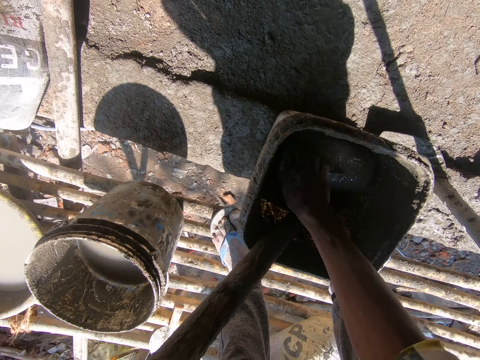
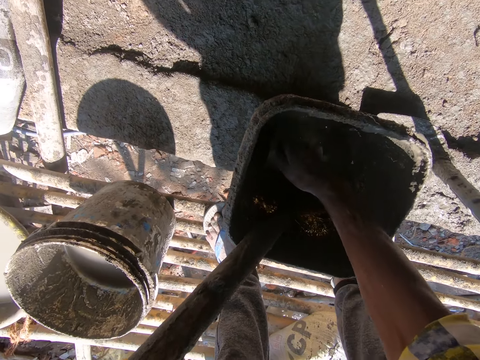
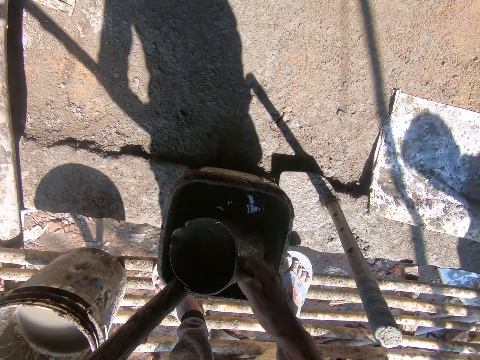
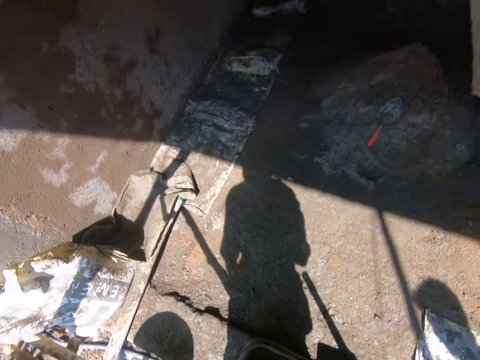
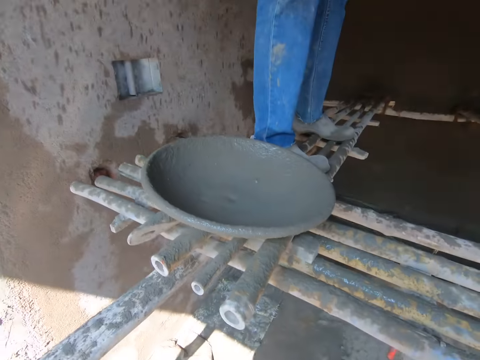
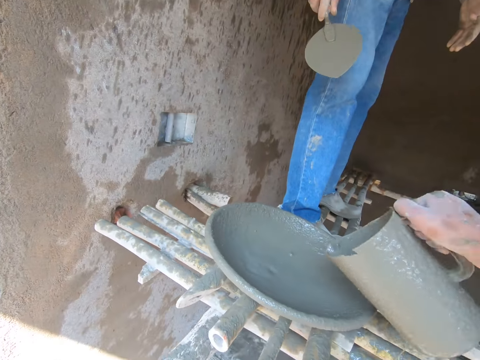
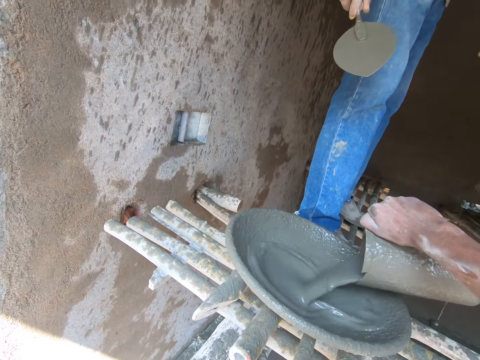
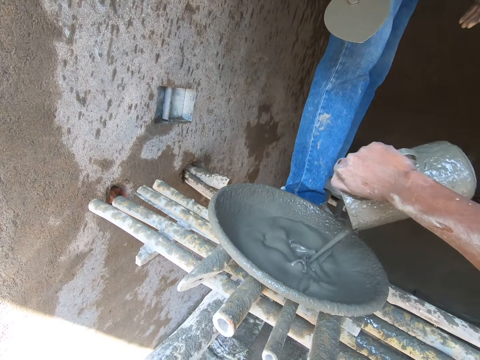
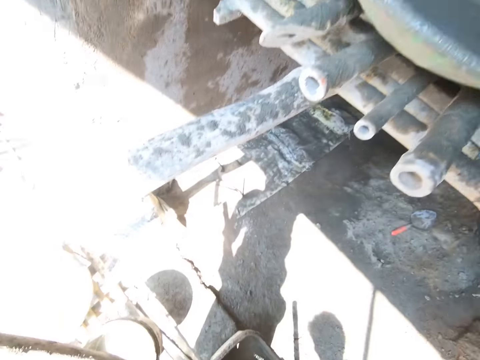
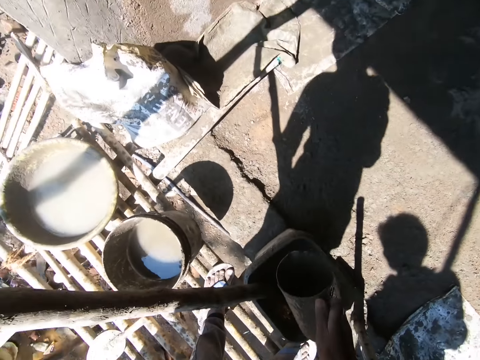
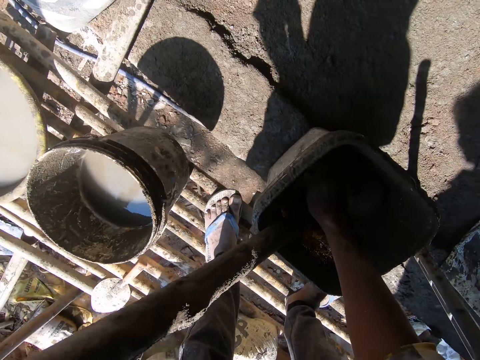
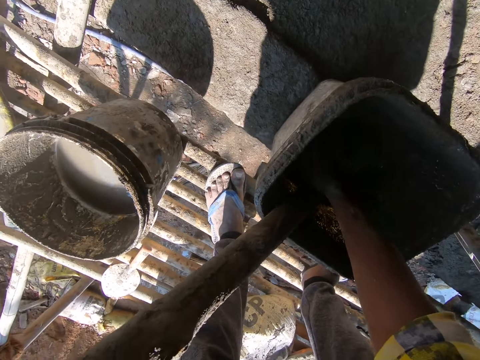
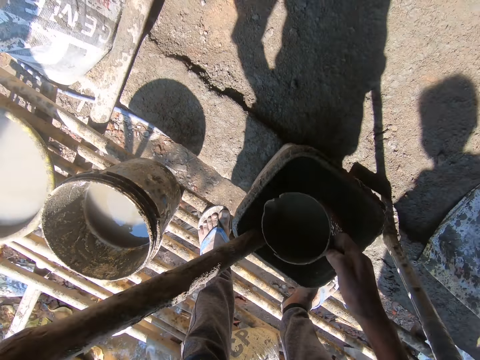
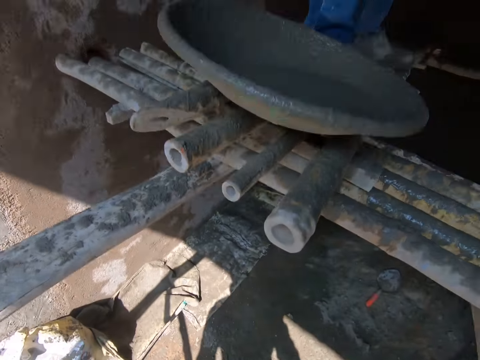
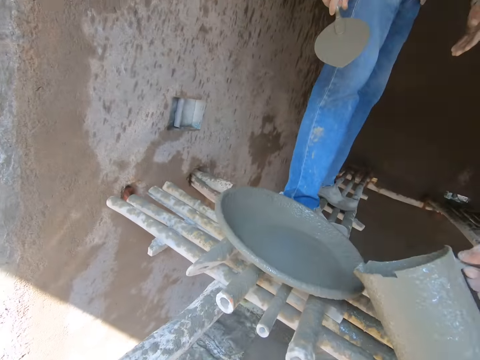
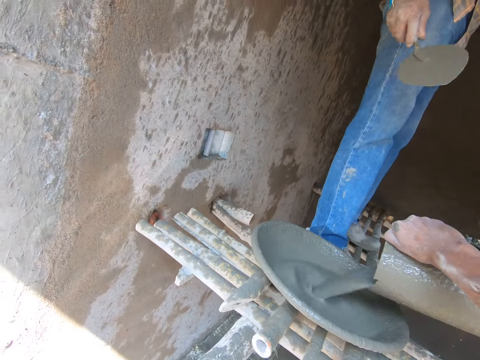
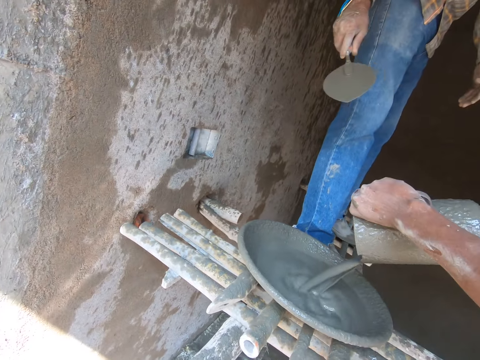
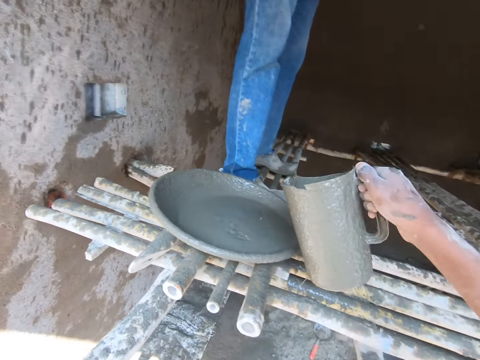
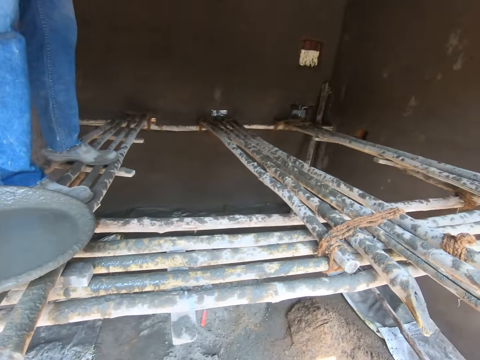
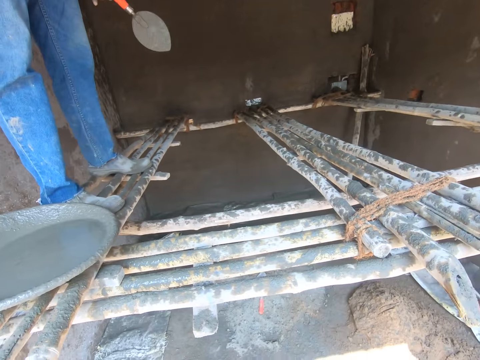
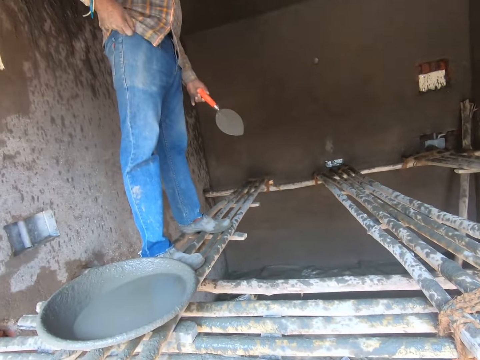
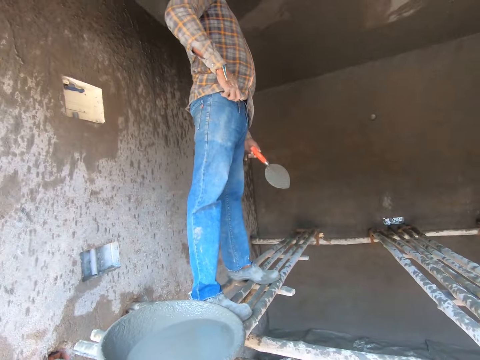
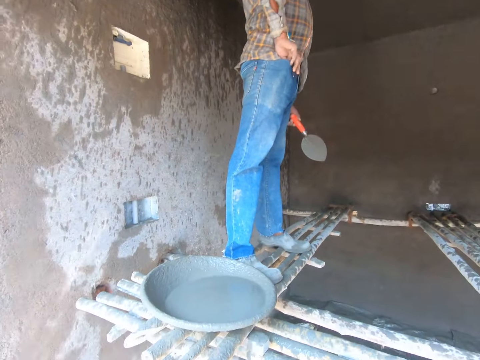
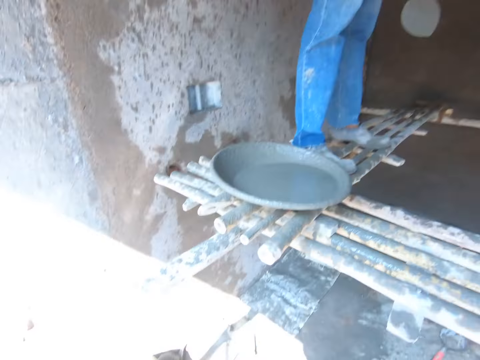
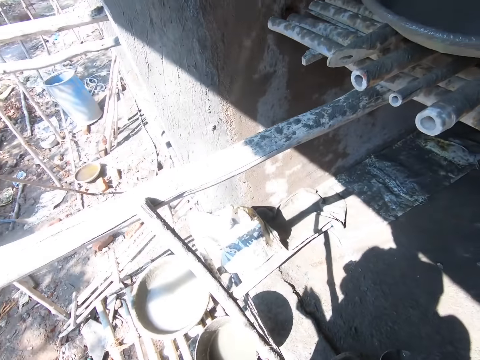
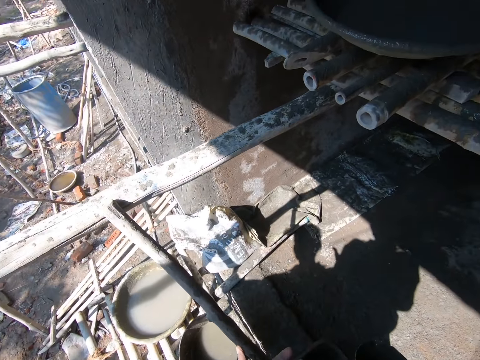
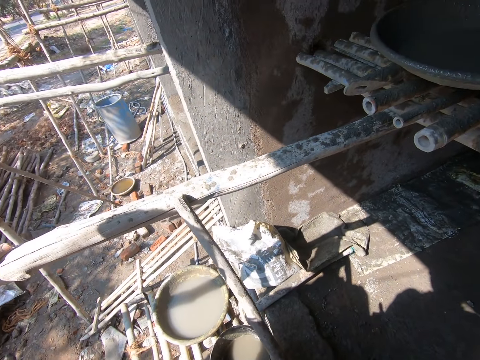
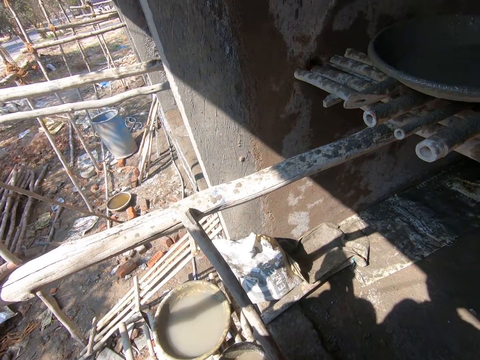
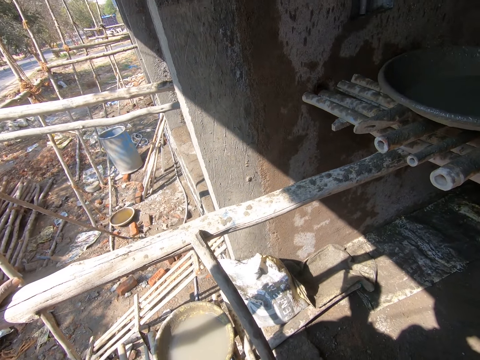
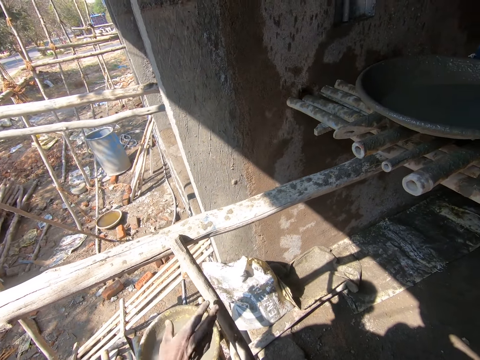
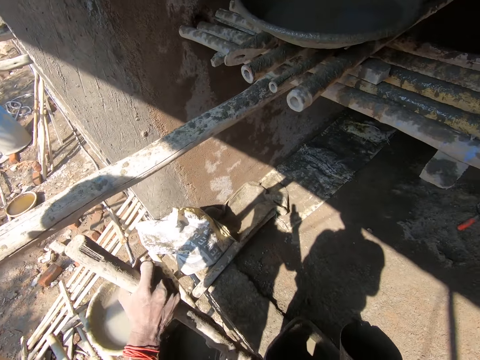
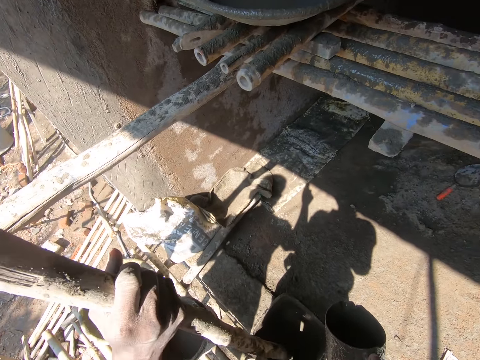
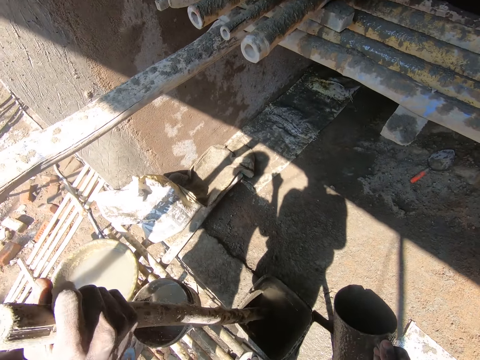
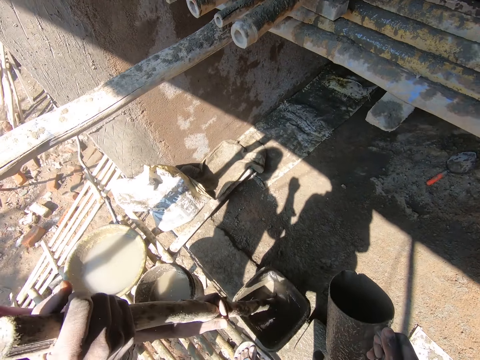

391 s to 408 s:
The camera wearer stands upright. They pour cement from a jug in a basin. A man talks to the camera wearer. The camera wearer dips the jug in a bucket of cement. They talk to the man, stand upright, and pour cement from the jug in the basin. They look around. The man picks up a stick. The man talks to the camera wearer. The camera wearer talks to the man. They look at the man stirring cement.

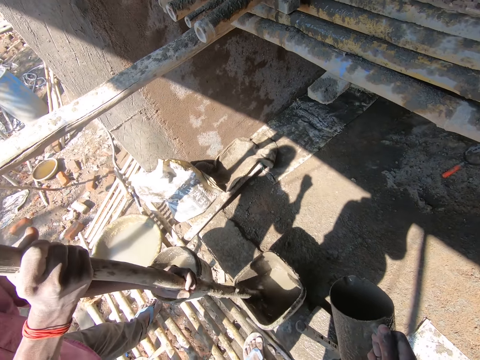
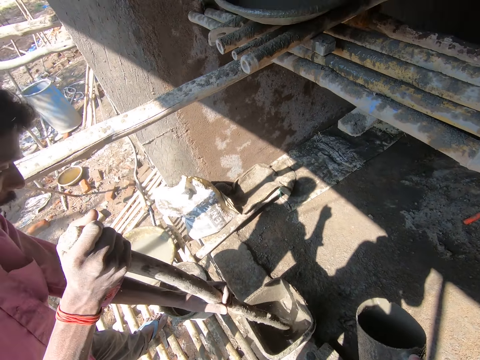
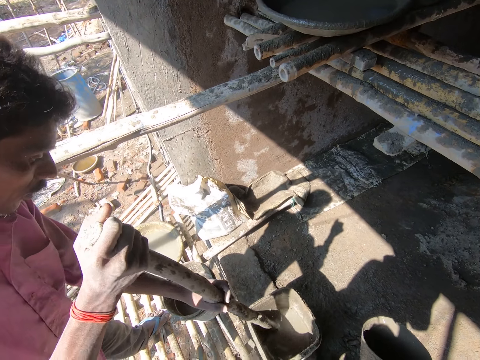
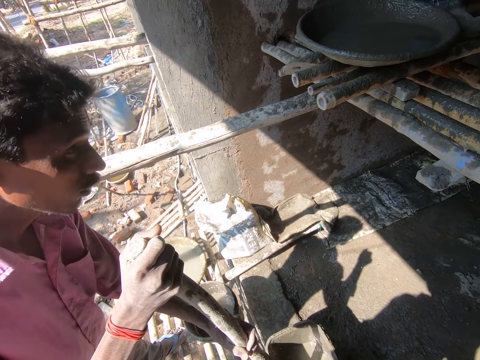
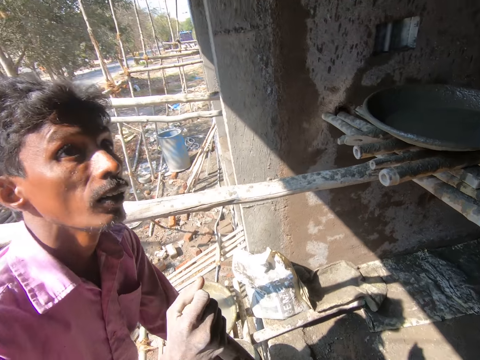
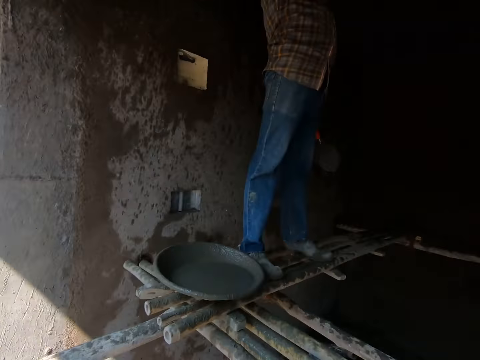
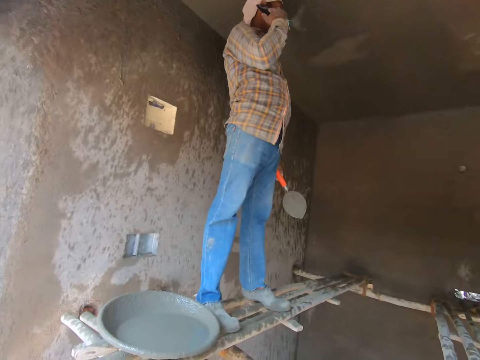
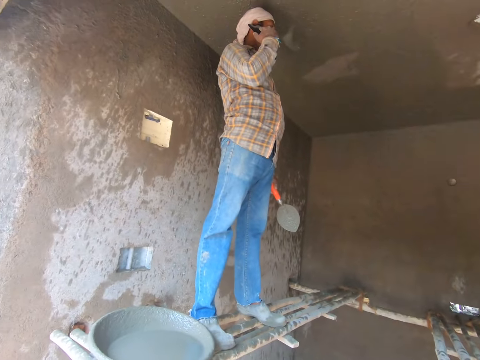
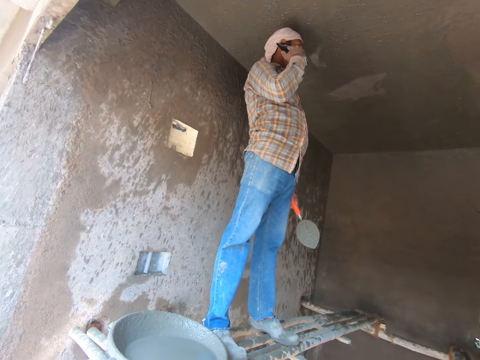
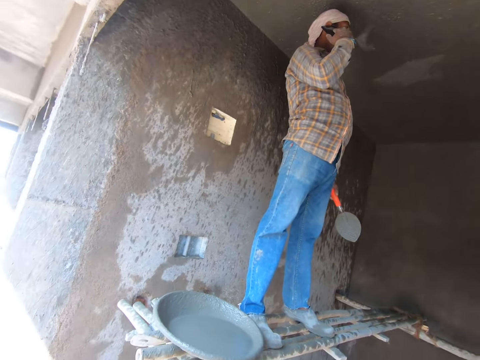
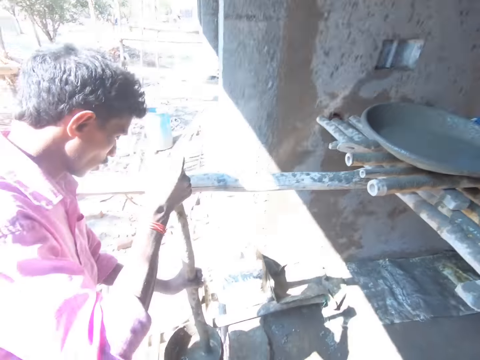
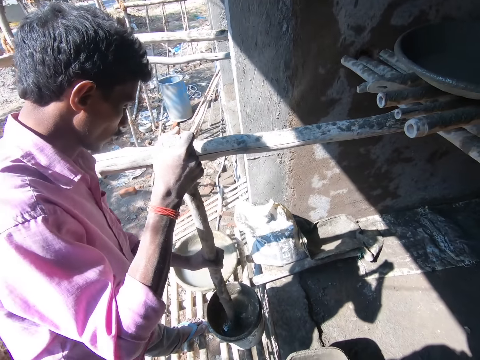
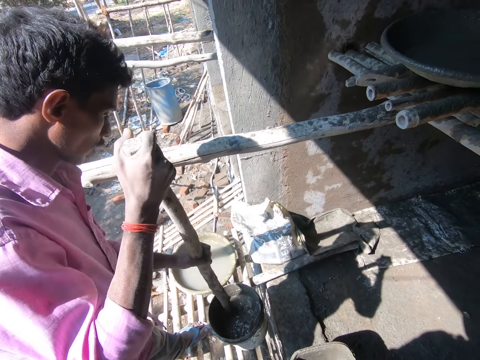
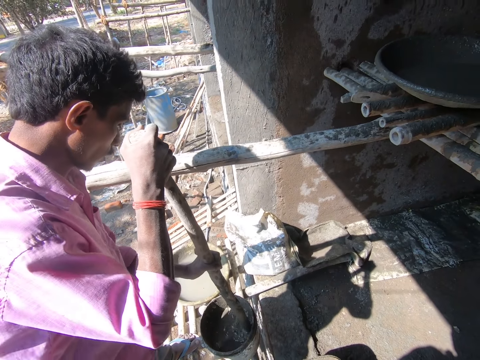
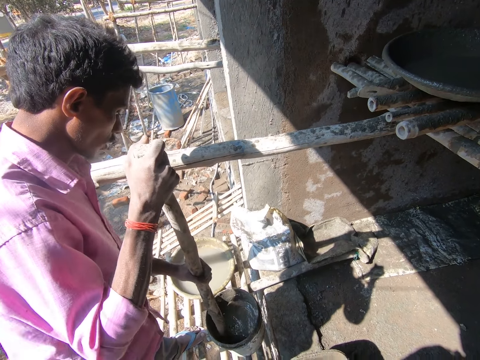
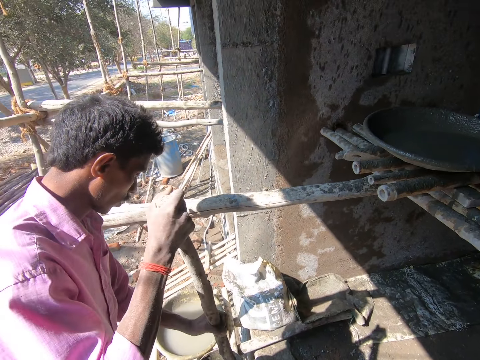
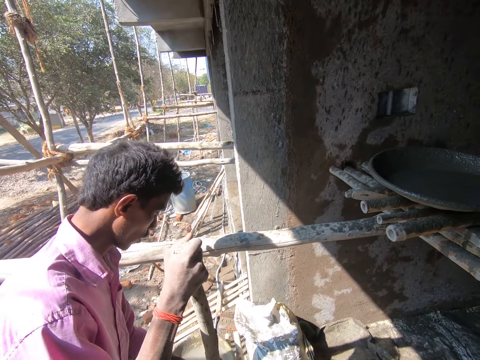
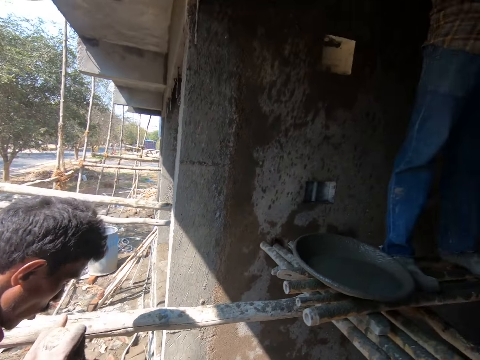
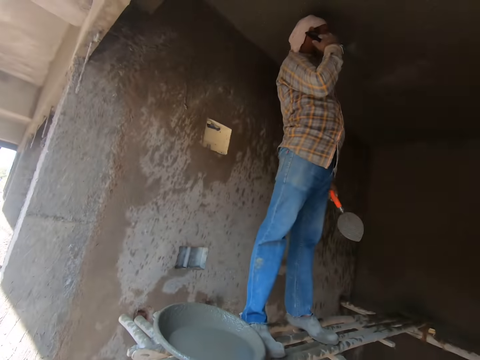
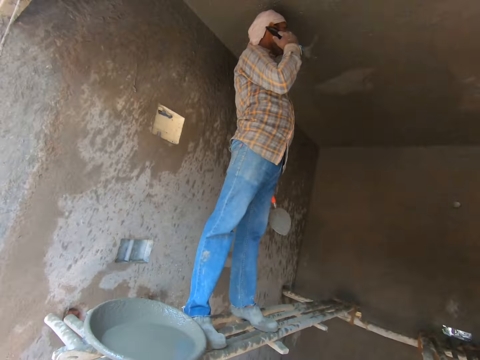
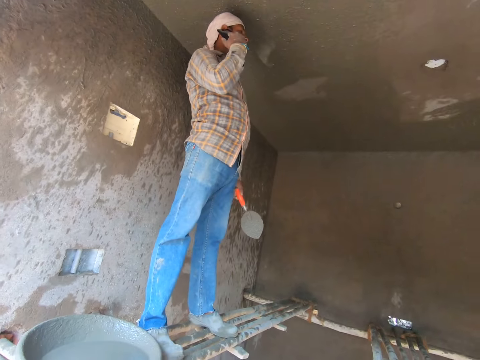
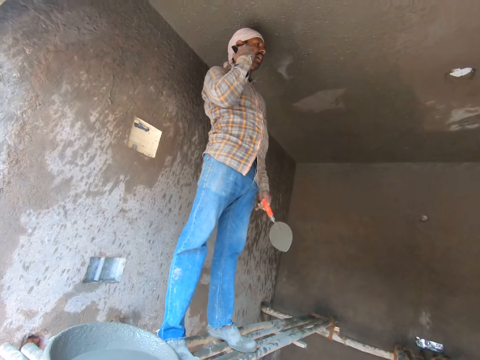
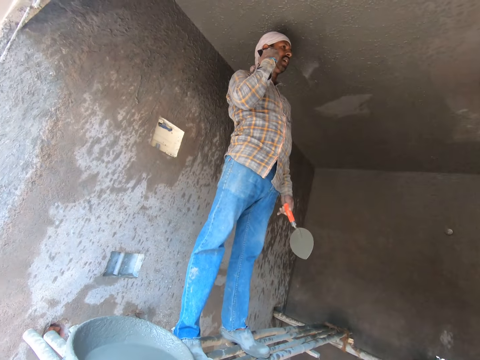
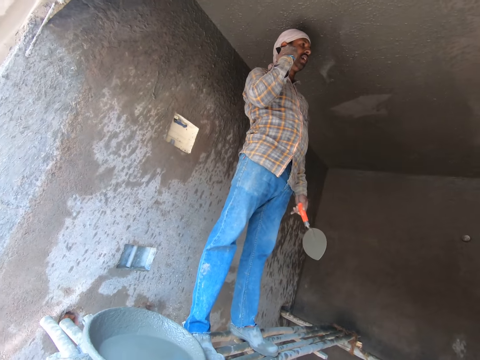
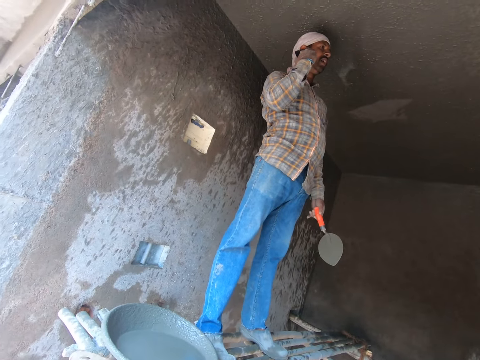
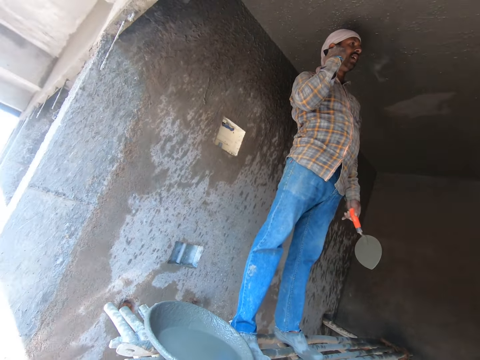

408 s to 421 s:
A person stirs cement. The camera wearer looks at a man talking on the phone. They look at the person stirring cement. They look at the man talking on the phone. The man talks on the phone.
